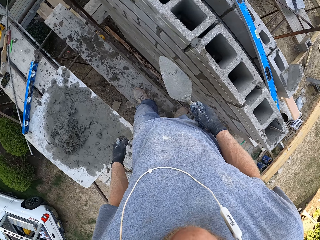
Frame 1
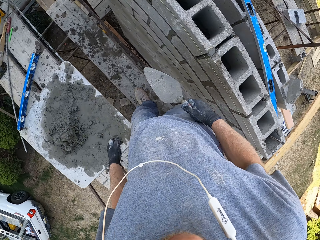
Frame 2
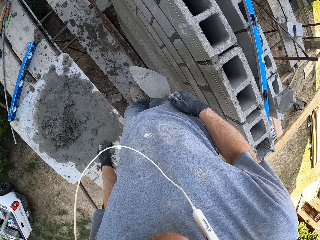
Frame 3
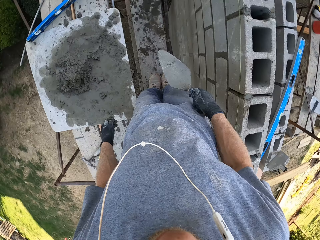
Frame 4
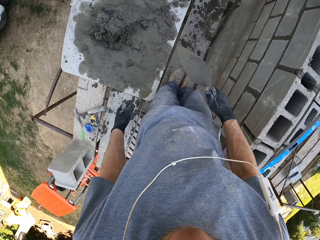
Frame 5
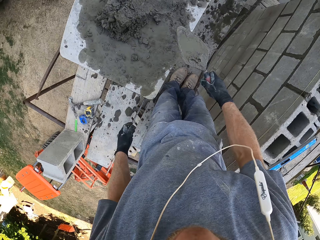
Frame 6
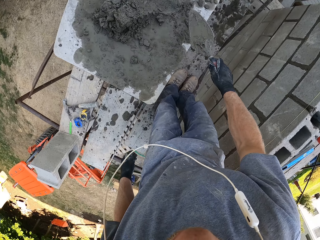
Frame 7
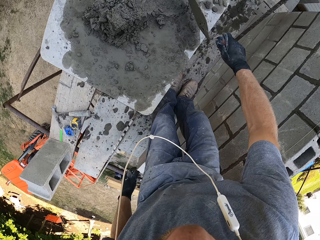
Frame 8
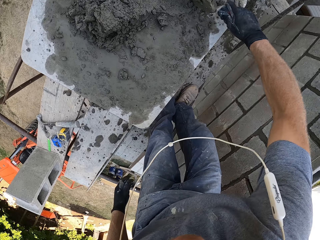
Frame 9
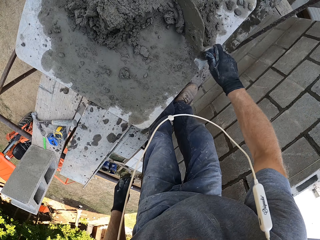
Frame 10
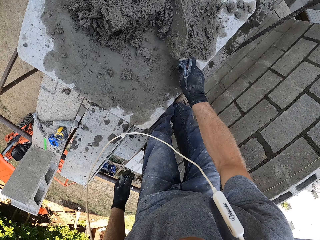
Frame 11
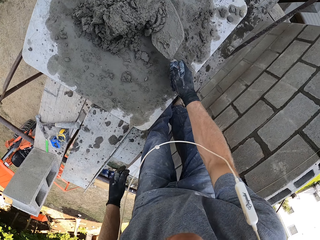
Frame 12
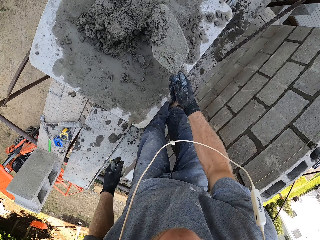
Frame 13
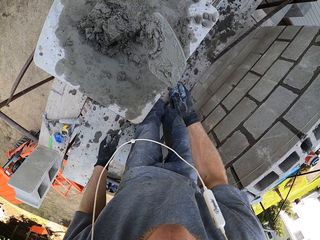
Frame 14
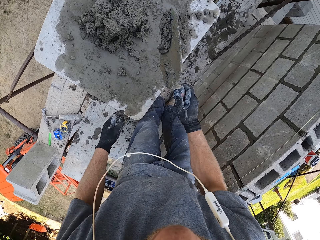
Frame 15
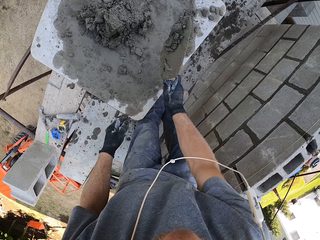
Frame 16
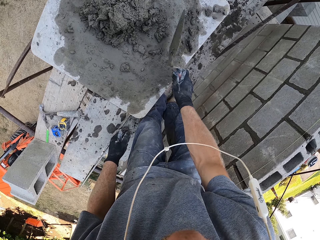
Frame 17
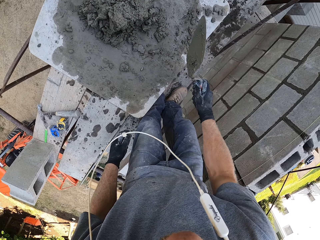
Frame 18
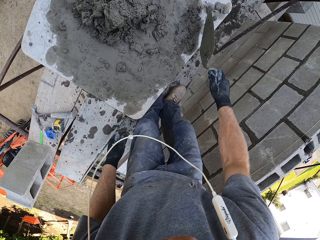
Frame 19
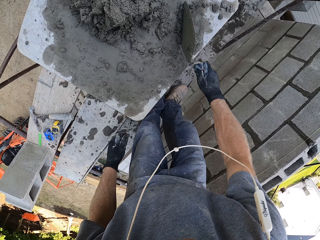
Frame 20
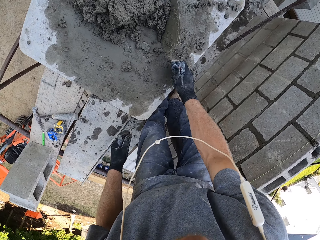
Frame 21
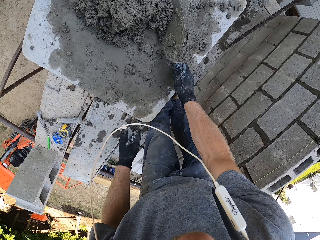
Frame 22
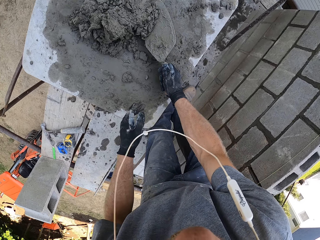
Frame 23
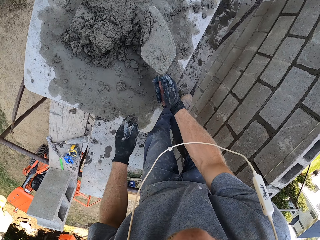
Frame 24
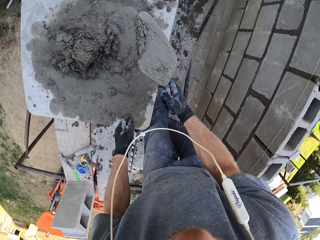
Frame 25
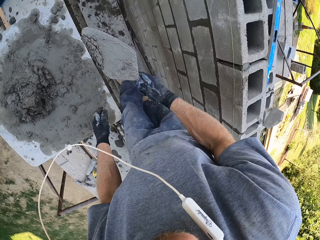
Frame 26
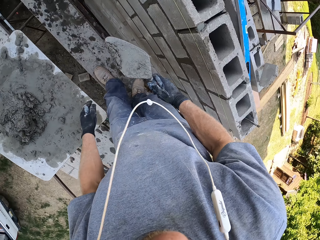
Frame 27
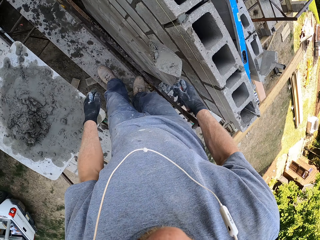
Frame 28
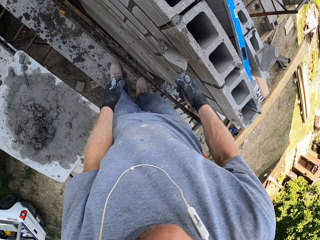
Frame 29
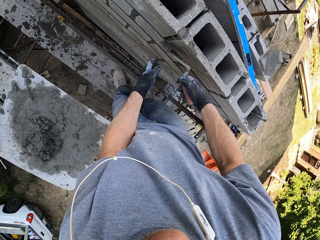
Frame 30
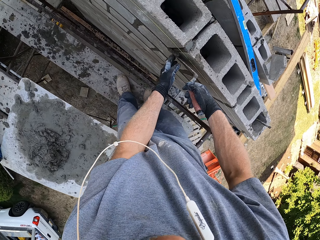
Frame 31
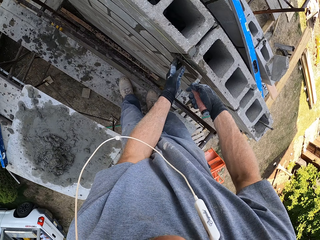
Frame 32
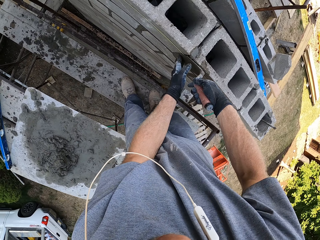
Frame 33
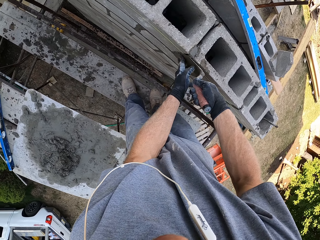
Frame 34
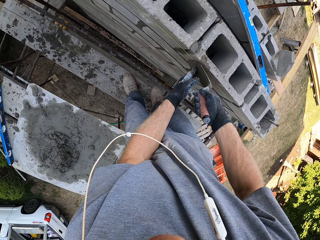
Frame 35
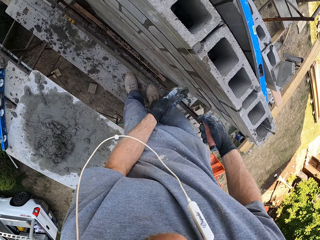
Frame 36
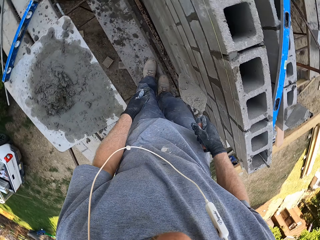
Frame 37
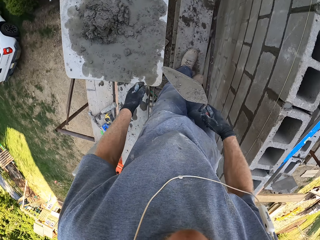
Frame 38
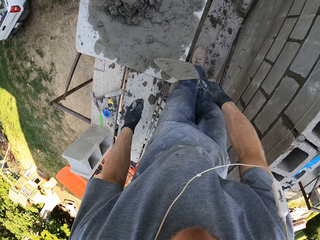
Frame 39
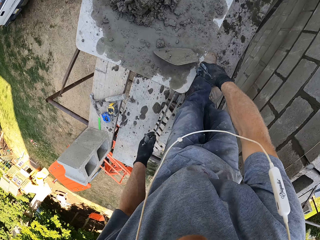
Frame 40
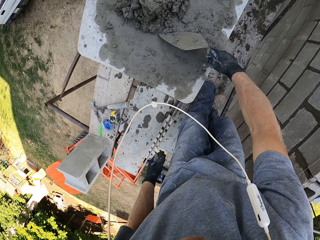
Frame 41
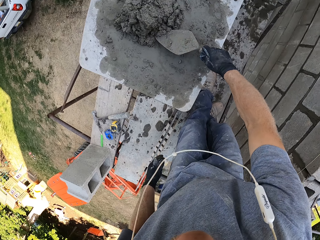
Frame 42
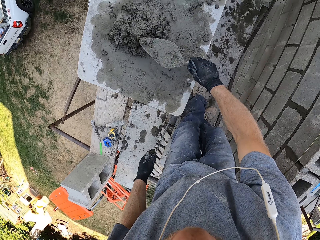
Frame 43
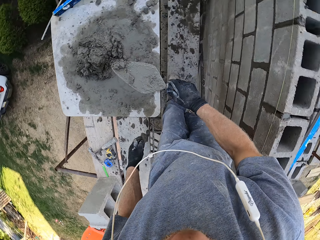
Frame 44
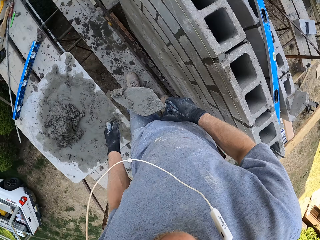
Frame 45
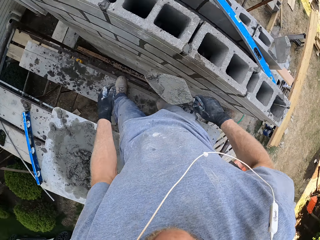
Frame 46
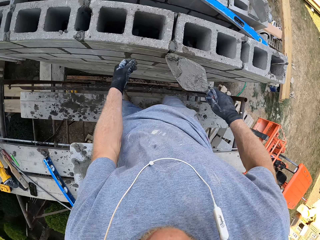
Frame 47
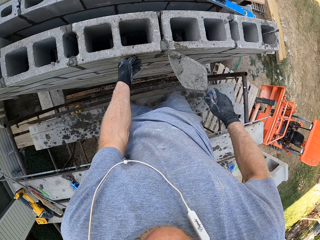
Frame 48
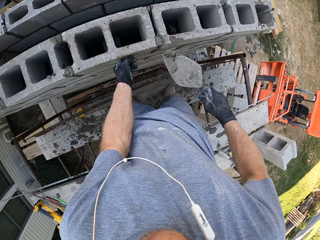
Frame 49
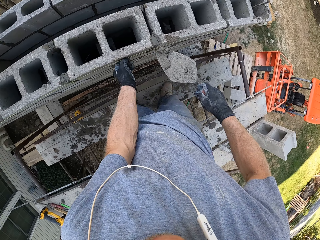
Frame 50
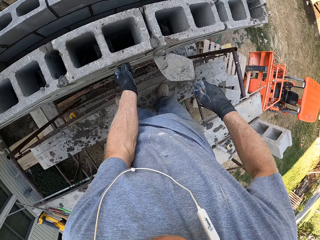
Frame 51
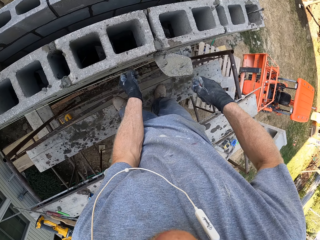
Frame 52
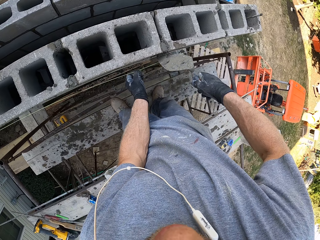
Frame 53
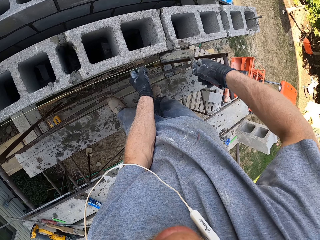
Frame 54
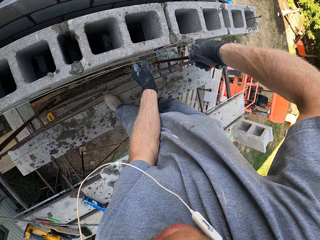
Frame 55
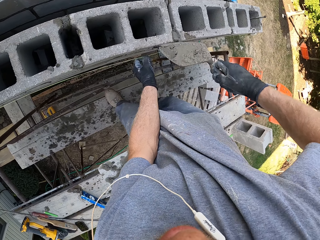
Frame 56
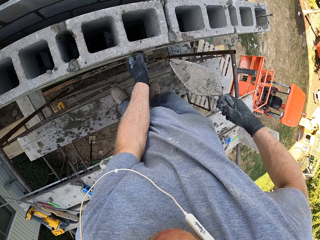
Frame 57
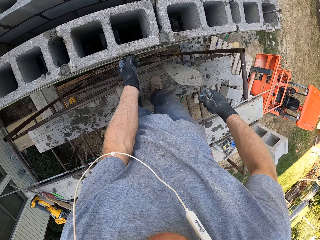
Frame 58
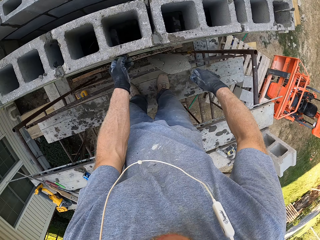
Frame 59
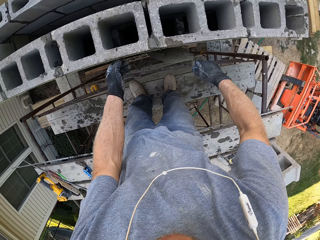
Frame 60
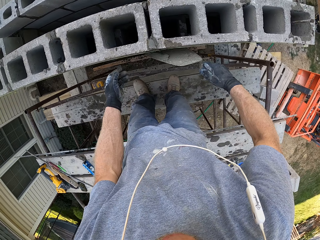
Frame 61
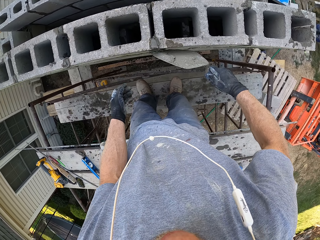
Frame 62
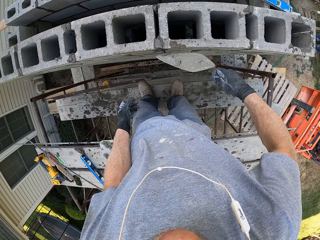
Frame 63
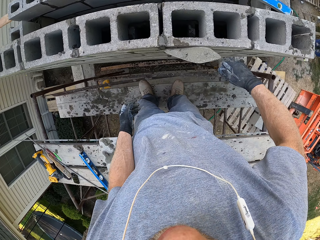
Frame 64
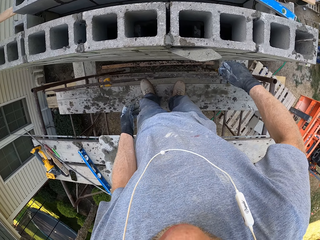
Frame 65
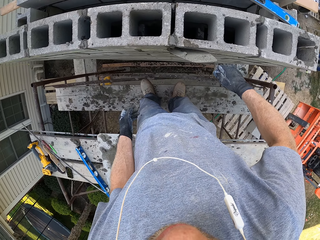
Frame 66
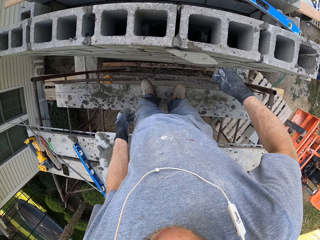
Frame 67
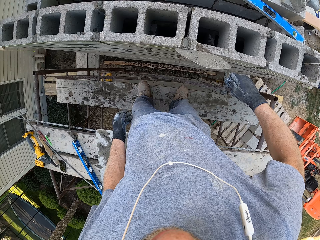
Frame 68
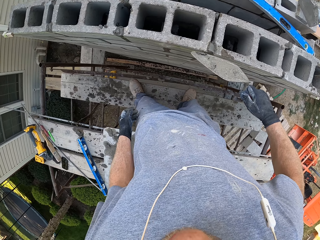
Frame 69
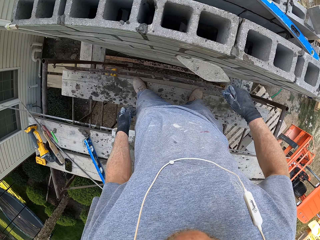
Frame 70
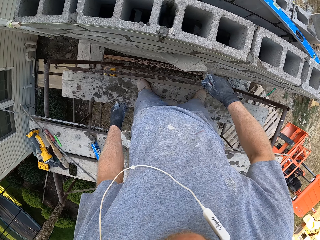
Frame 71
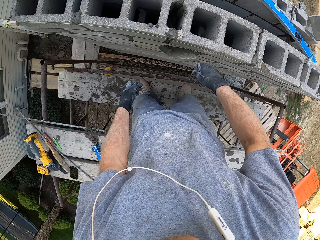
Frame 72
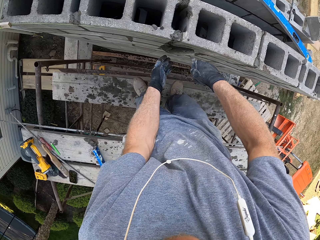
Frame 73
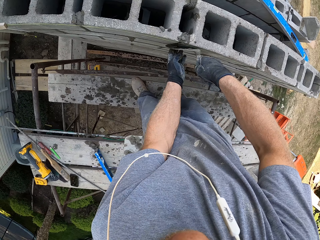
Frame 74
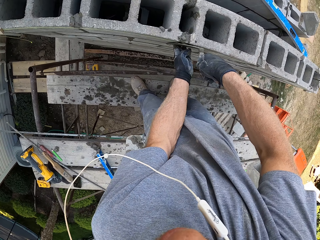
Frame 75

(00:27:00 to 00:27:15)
The camera wearer carries the trowel to the cement on the stand. They look around. They gather the cement on the board with the trowel. They scoop the cement with the trowel. They plaster the cement on the wall with the trowel. They scoop the cement from the stand with the trowel. They pull the thread on the wall. They plaster the cement on the wall with the trowel. They drop the thread on the wall. They plaster the cement on the wall with the trowel.

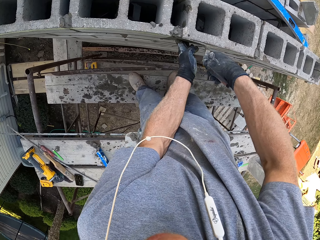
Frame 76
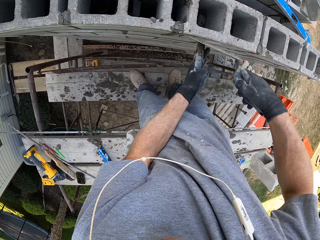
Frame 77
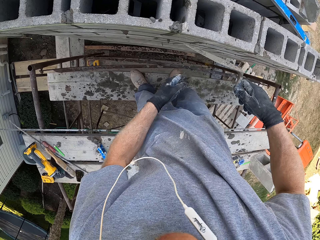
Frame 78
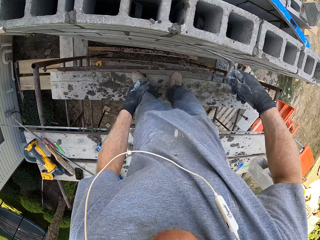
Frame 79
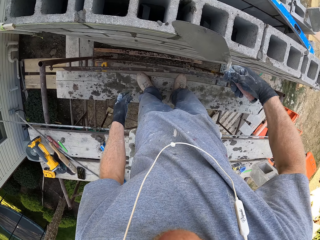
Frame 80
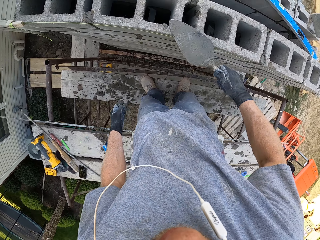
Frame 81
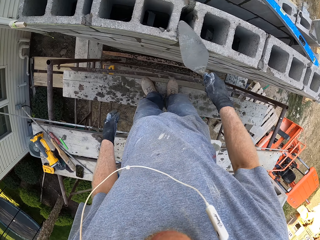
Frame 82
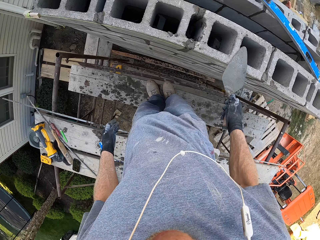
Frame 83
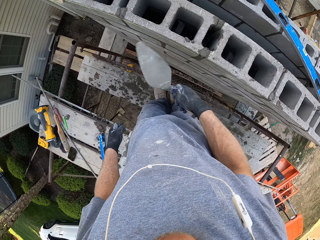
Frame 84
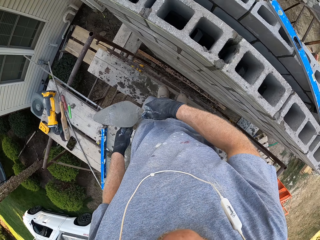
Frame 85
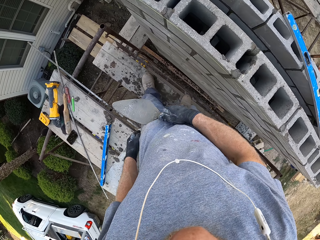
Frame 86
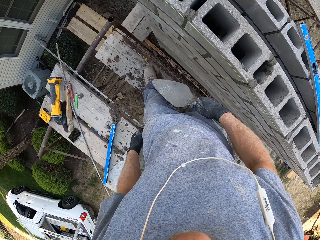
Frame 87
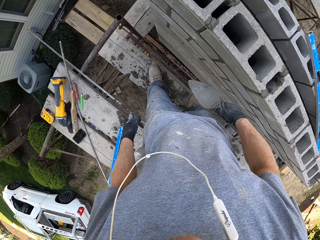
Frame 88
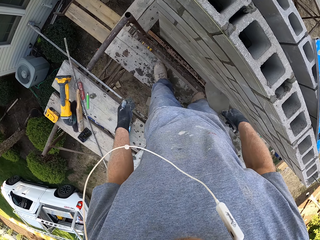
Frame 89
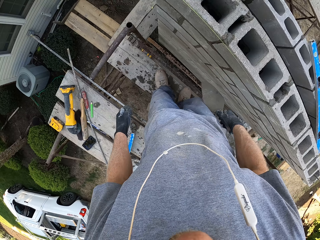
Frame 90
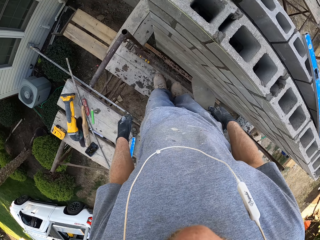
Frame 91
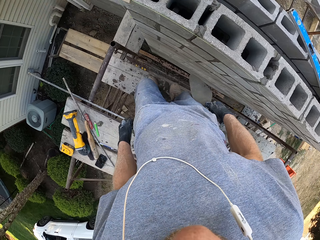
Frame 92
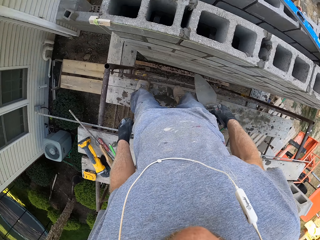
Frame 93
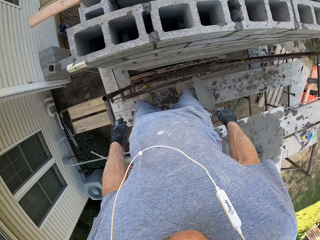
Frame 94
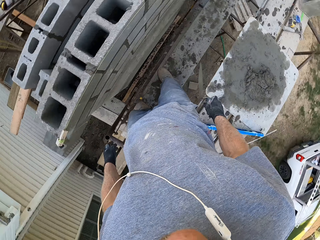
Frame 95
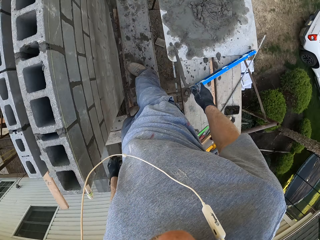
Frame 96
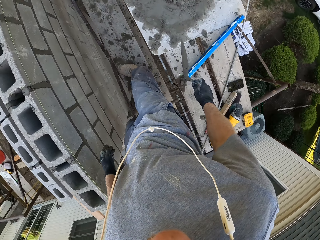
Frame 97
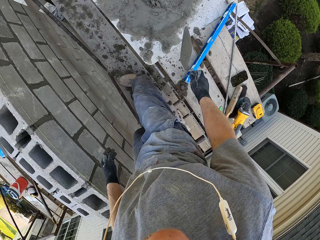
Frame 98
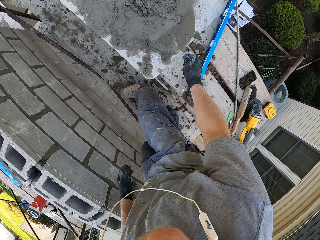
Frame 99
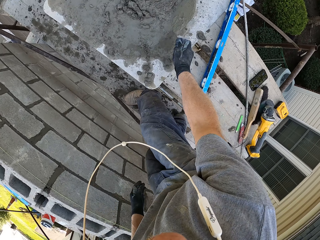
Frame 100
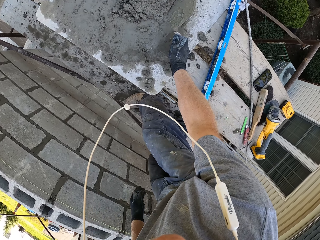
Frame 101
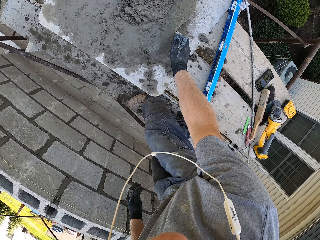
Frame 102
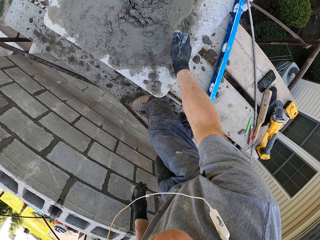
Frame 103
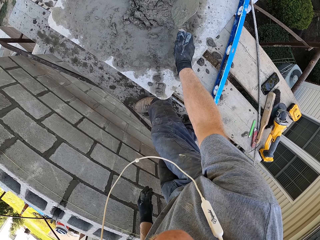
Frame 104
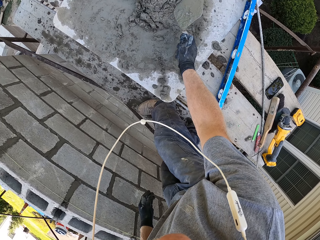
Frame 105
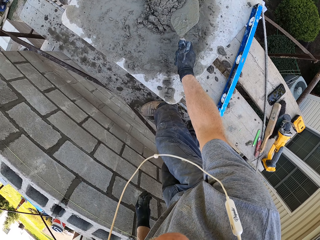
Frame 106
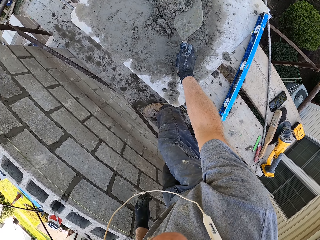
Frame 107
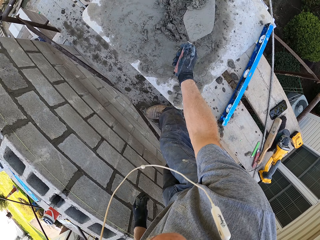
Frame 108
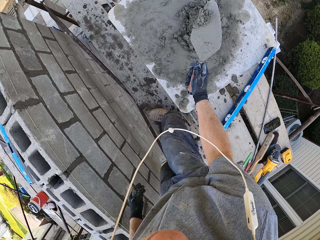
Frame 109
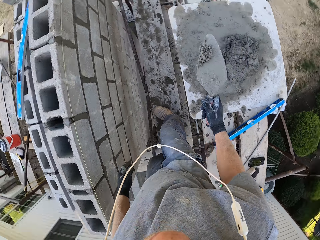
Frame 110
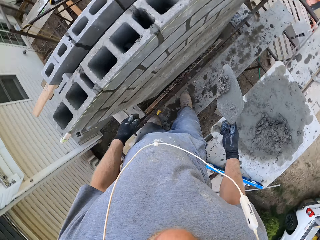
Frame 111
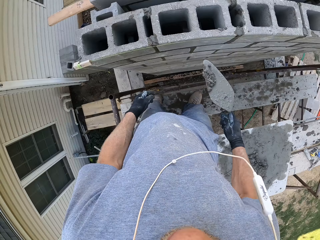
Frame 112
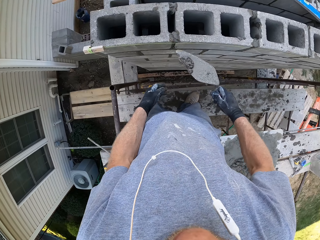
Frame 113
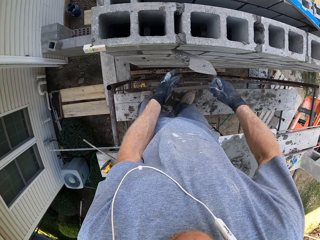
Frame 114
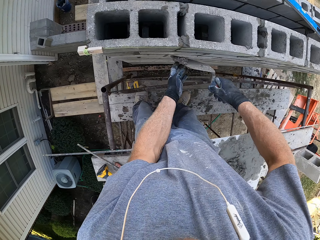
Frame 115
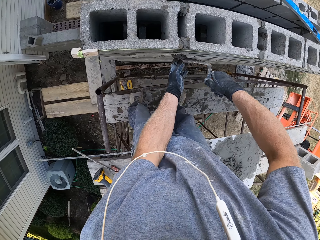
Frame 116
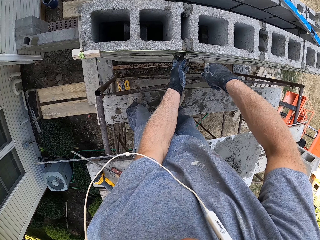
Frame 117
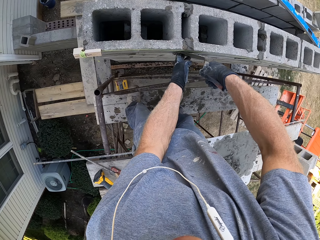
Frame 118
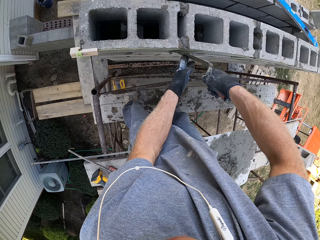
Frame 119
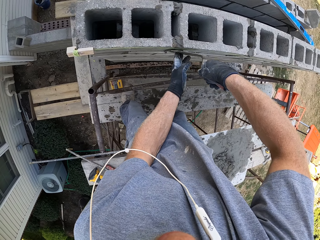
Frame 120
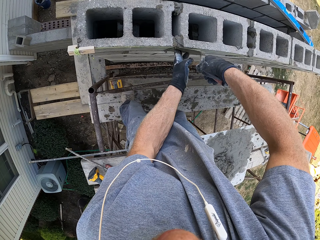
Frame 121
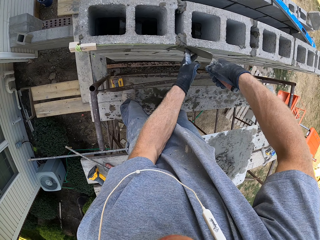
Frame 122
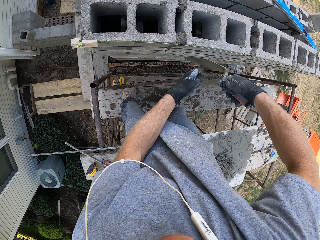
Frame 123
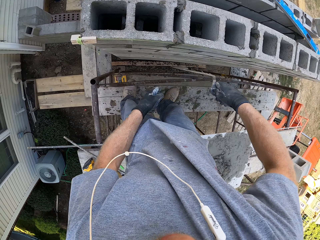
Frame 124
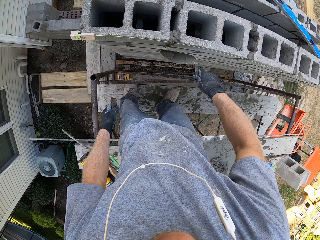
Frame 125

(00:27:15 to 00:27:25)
The camera wearer steps forward. They scoop the cement or mortar. They build the house. They apply the mortar on the bricks.
